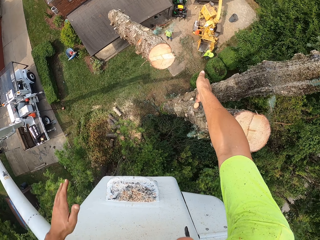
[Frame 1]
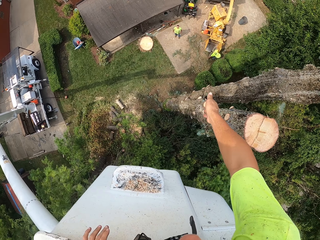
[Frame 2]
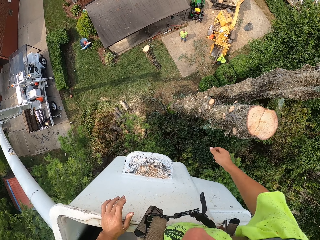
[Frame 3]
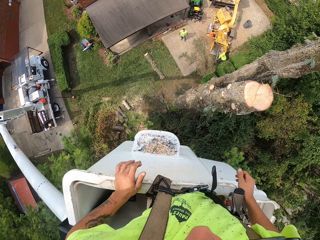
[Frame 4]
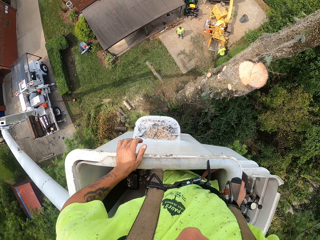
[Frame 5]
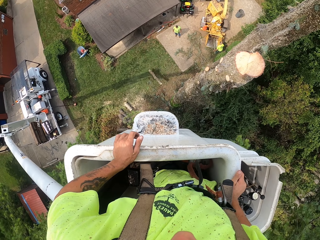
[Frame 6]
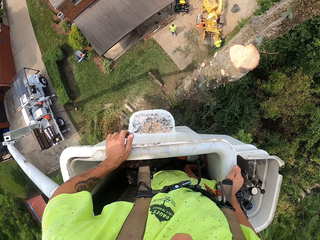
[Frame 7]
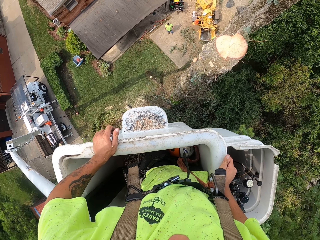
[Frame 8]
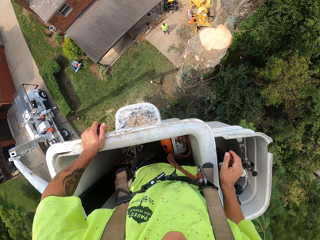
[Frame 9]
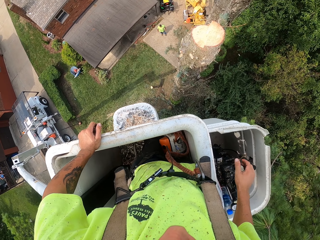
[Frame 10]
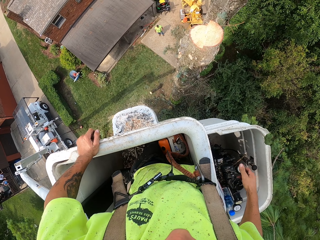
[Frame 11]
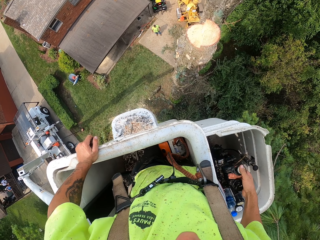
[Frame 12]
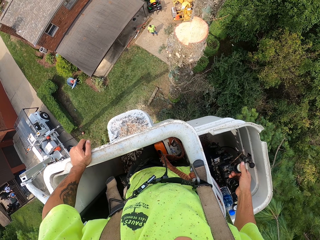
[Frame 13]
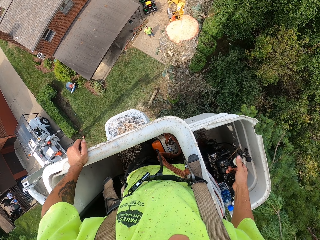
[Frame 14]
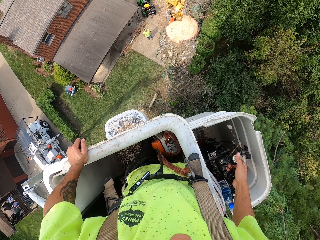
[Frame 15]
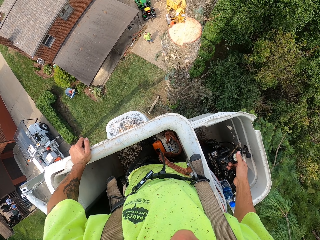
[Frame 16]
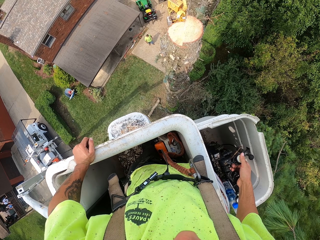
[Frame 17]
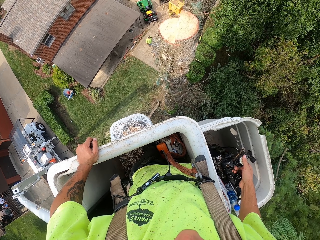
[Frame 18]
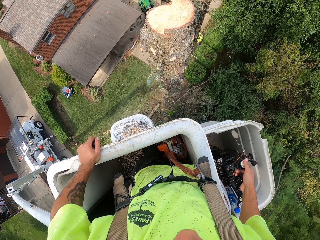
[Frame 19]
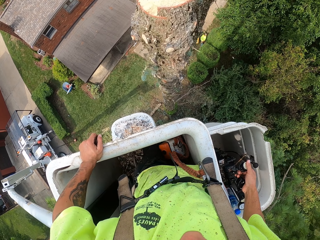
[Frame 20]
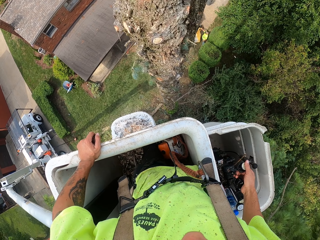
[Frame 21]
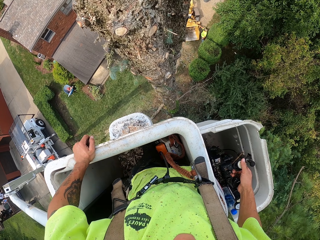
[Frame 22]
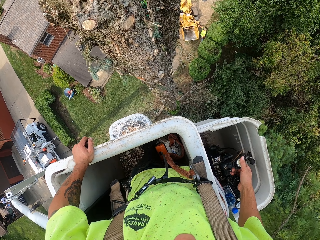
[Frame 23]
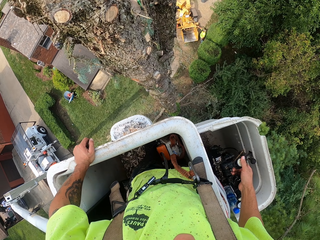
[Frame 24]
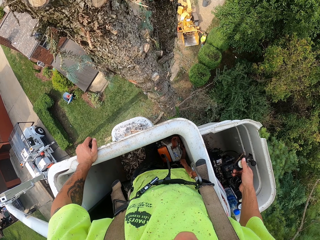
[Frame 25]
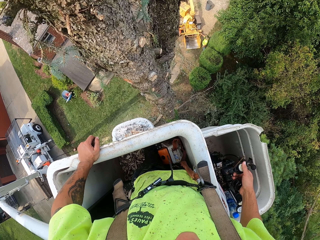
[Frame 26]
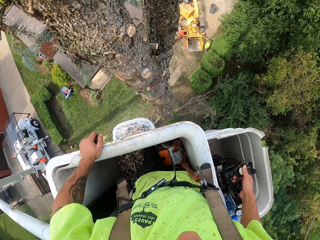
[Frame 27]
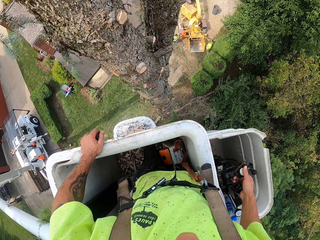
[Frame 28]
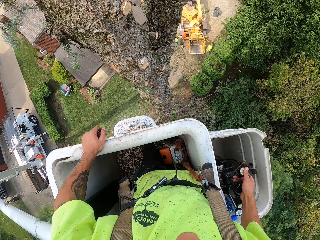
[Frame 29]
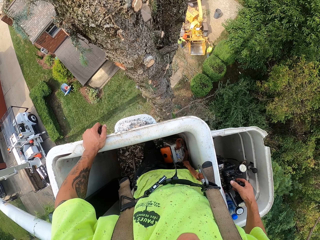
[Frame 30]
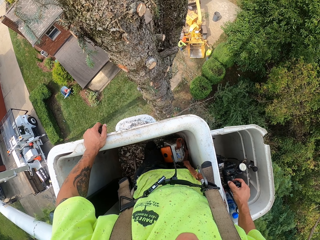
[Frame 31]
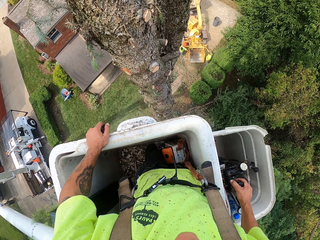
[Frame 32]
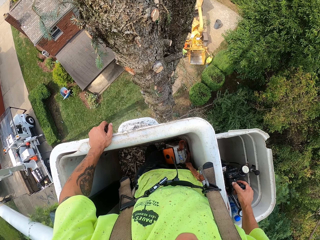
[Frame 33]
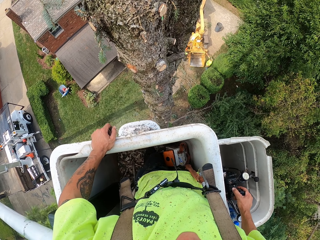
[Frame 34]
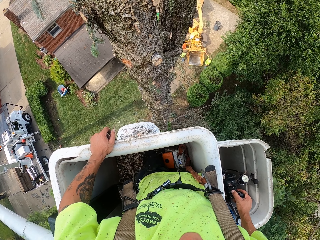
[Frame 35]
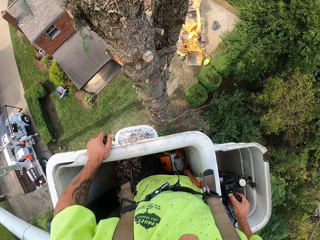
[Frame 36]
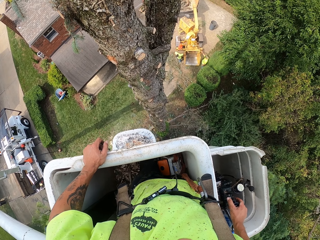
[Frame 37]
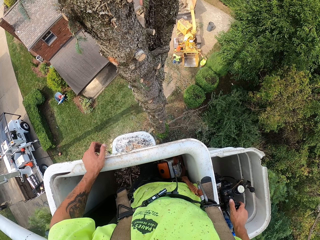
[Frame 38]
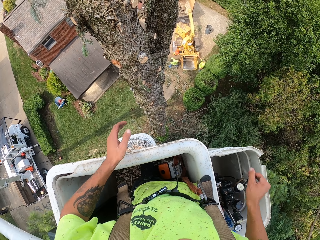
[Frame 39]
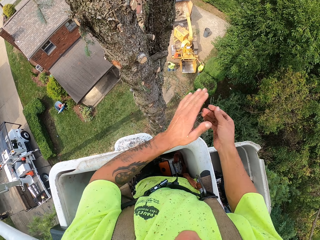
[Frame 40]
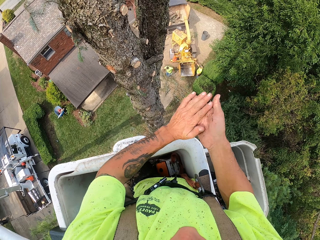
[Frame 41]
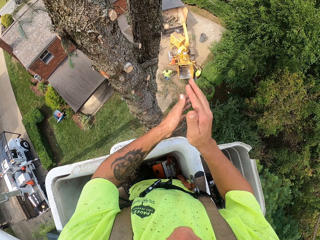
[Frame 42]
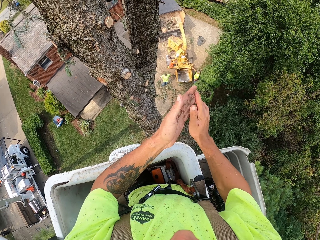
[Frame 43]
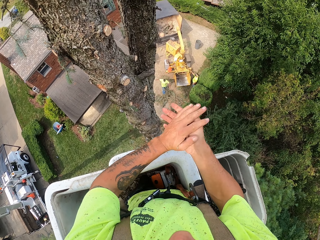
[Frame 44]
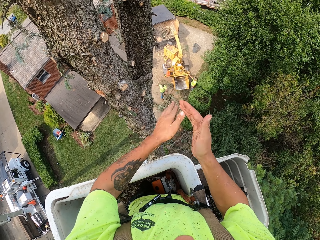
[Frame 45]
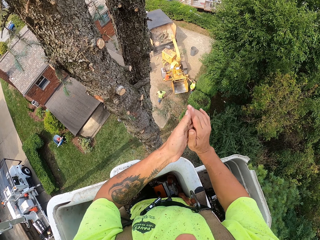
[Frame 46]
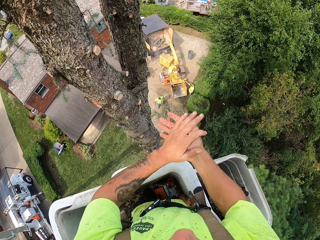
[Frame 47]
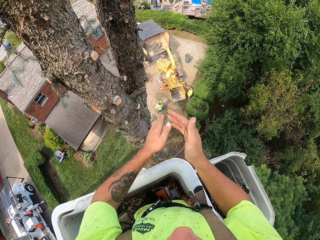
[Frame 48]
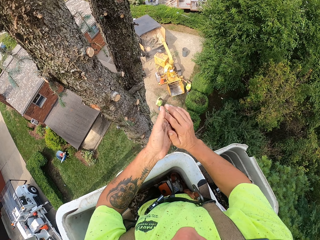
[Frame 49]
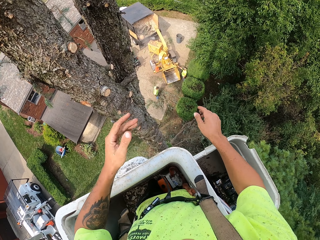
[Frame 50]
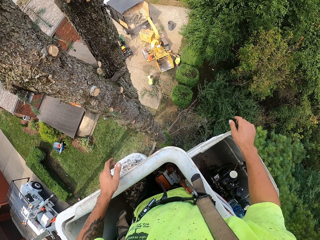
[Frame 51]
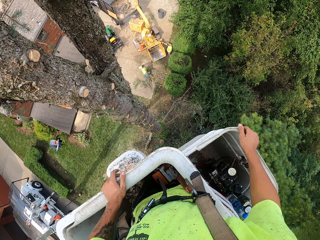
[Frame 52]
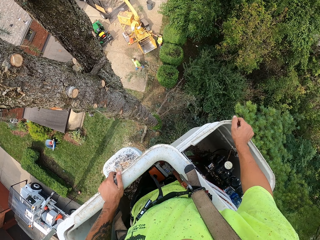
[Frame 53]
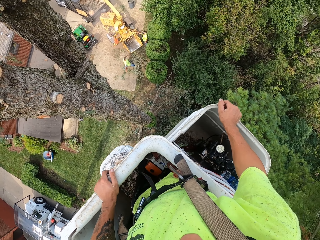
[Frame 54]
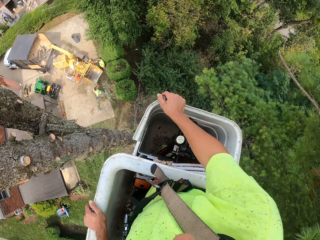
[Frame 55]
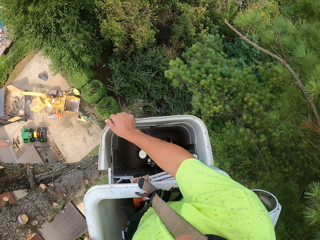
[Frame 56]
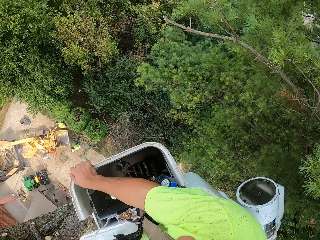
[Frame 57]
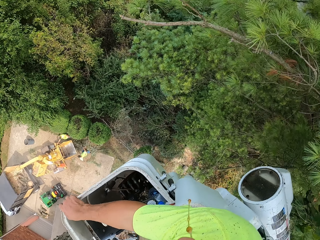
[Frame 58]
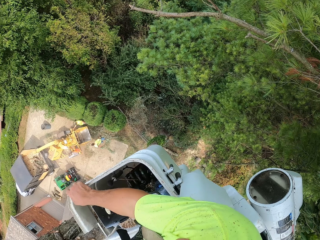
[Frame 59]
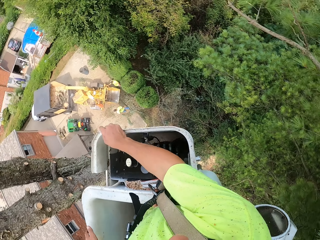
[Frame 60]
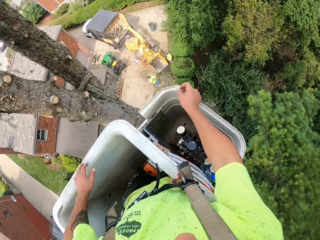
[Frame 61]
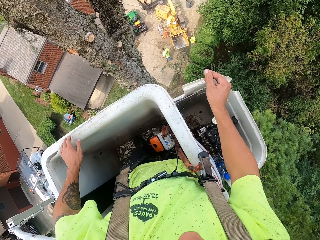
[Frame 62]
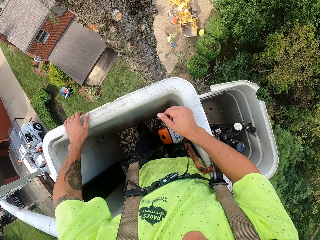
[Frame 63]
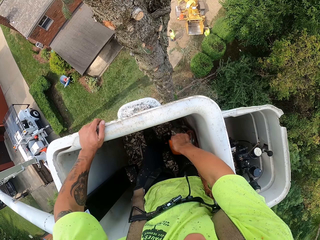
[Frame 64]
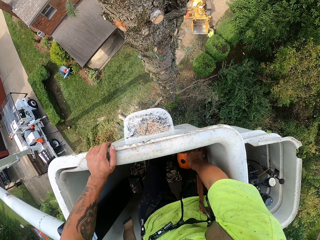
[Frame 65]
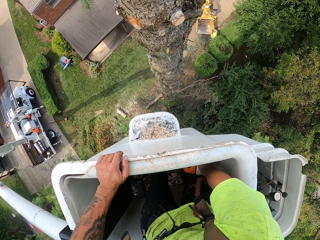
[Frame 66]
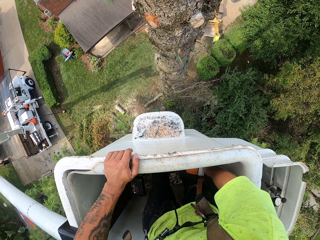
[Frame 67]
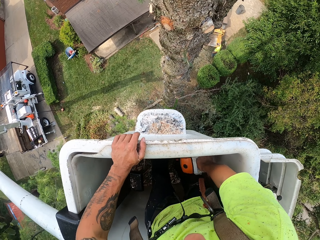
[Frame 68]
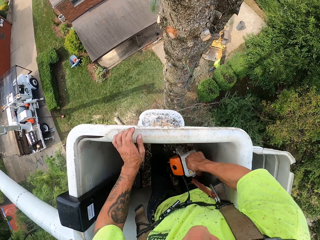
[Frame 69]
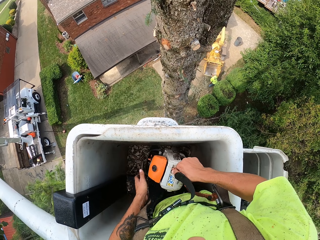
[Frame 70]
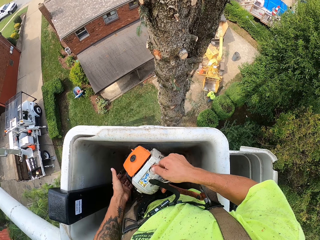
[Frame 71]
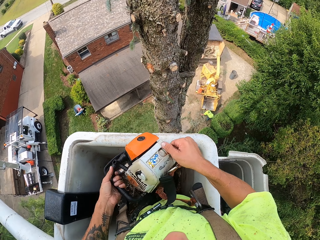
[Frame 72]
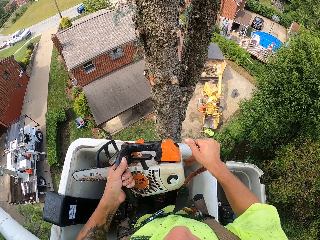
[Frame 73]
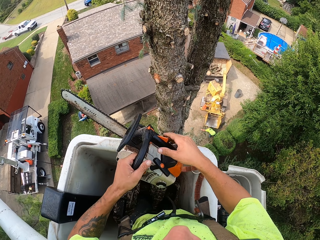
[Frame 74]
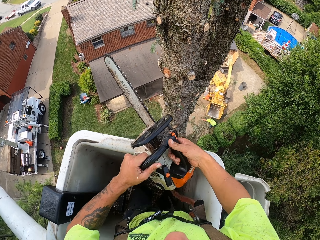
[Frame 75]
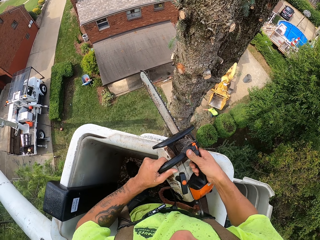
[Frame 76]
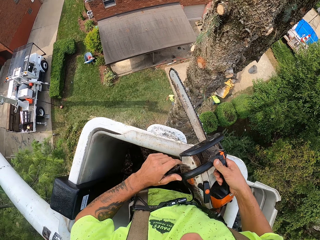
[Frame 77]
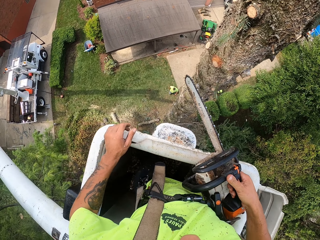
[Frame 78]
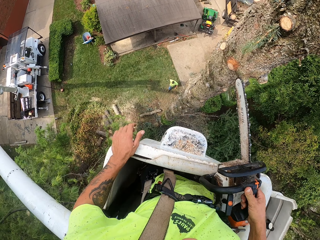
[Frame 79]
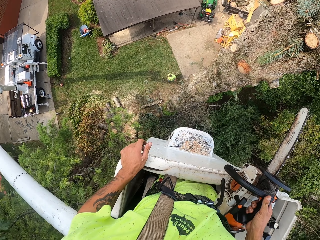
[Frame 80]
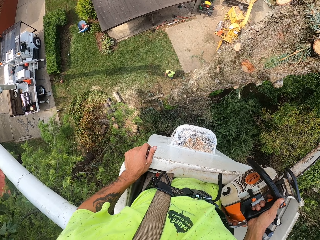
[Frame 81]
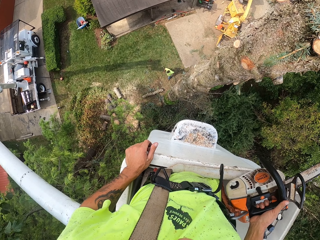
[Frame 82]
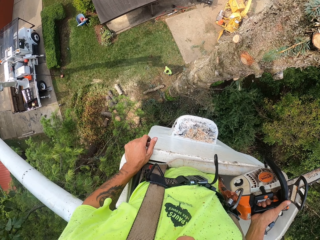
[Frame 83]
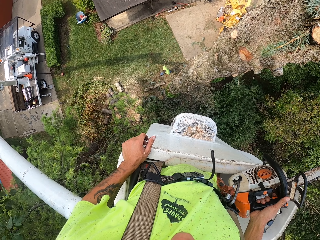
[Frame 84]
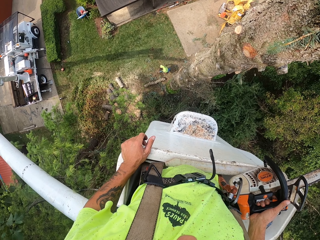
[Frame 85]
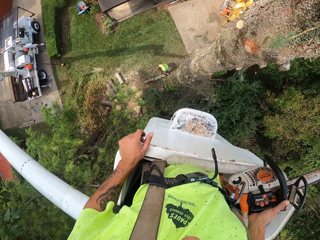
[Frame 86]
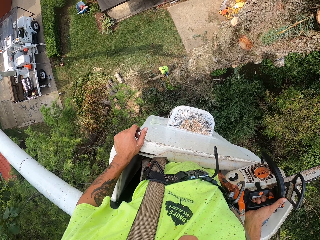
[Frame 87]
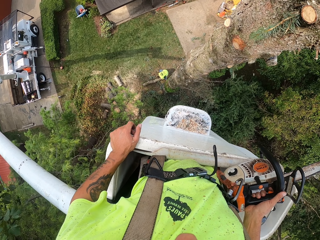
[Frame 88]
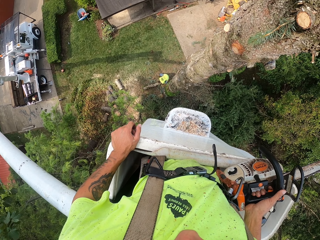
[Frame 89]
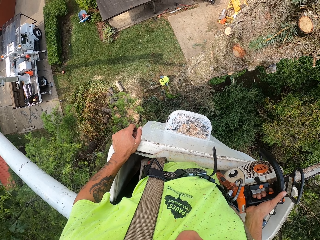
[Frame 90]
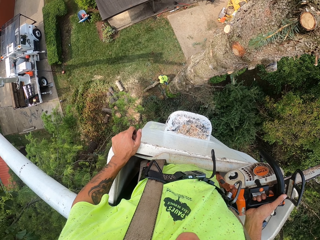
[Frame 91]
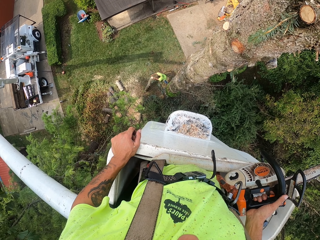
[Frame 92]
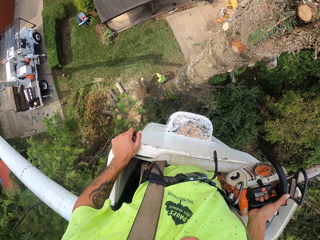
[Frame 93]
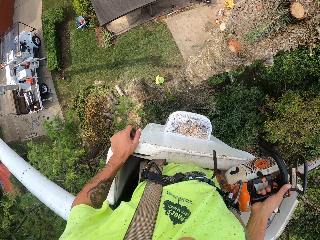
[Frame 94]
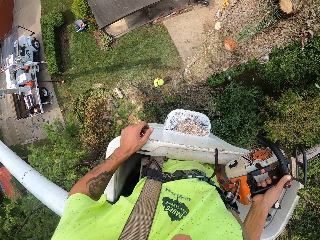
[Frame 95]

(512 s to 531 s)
The camera wearer operates the aerial boom lift with his right hand. He holds something. He dusts his palms together. He looks around. He picks up the chainsaw from the aerial boom lift with his right hand. He holds the chainsaw with both hands. He holds the chainsaw with his right hand.
